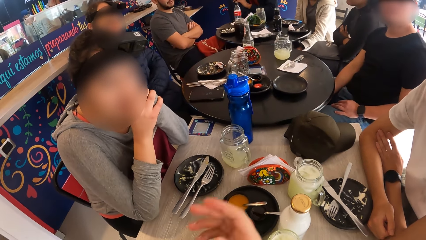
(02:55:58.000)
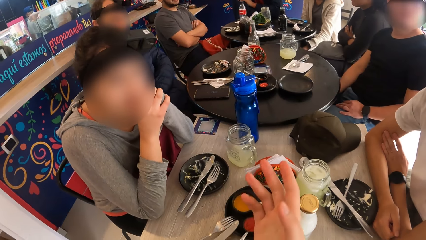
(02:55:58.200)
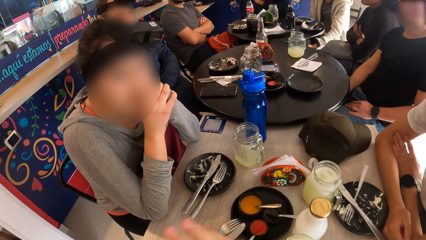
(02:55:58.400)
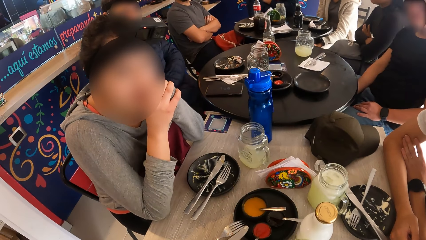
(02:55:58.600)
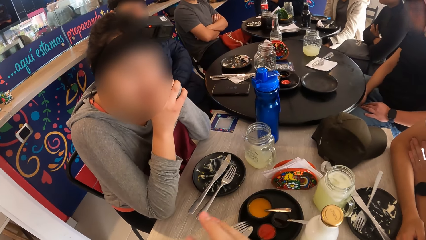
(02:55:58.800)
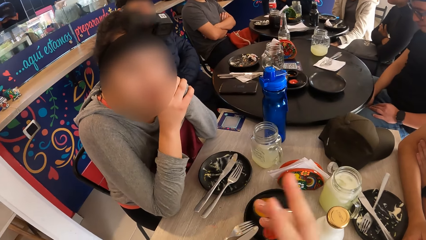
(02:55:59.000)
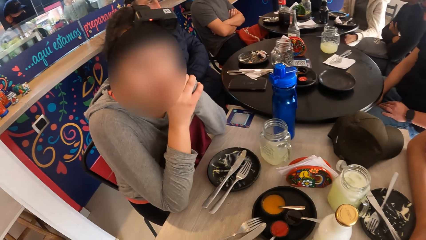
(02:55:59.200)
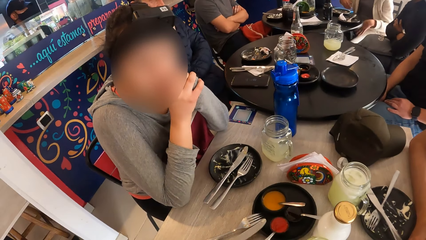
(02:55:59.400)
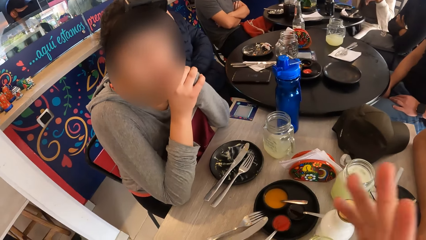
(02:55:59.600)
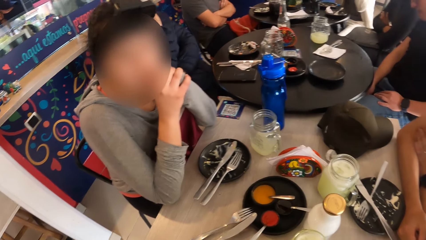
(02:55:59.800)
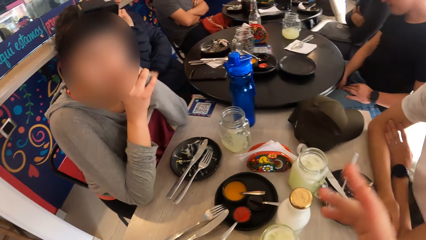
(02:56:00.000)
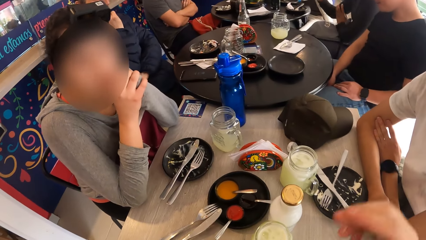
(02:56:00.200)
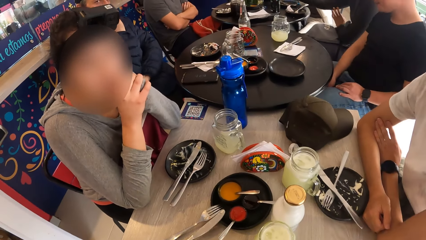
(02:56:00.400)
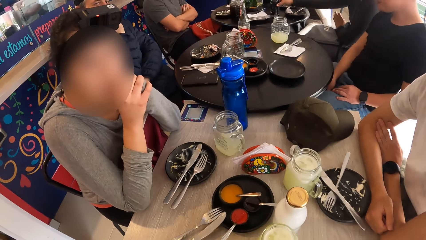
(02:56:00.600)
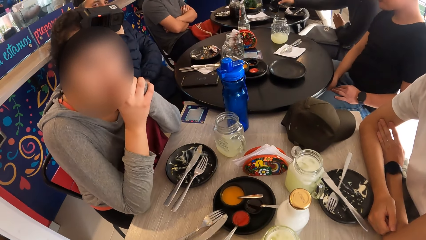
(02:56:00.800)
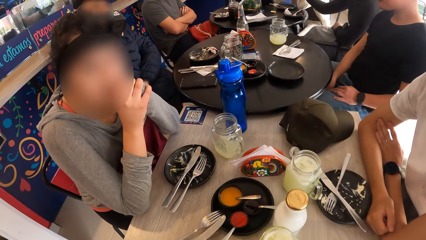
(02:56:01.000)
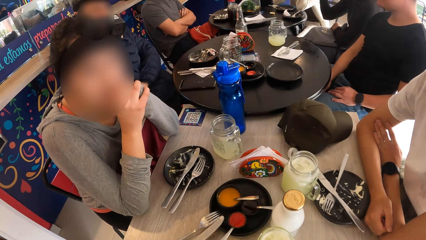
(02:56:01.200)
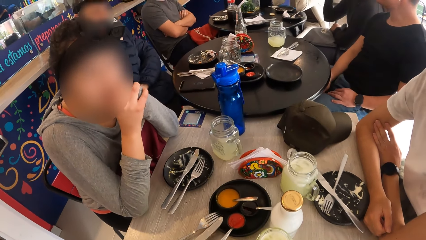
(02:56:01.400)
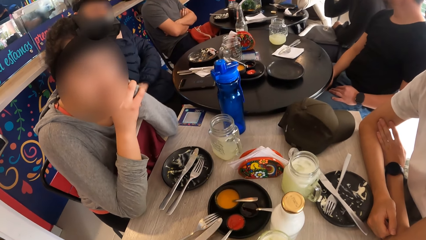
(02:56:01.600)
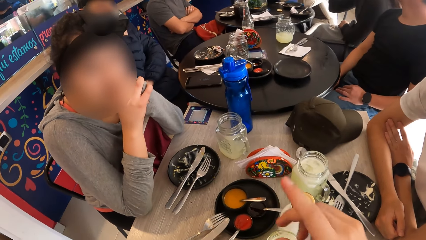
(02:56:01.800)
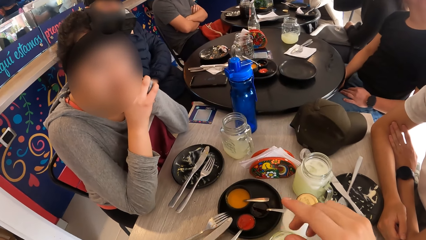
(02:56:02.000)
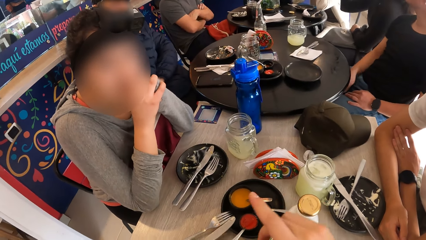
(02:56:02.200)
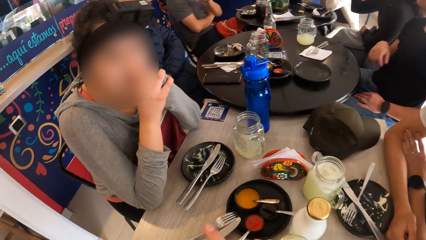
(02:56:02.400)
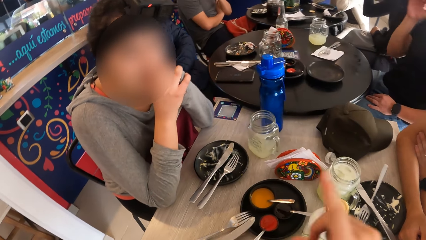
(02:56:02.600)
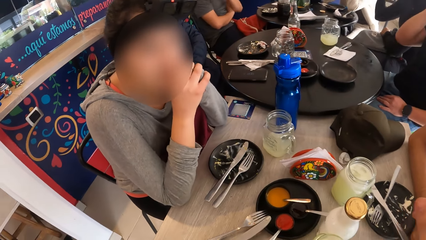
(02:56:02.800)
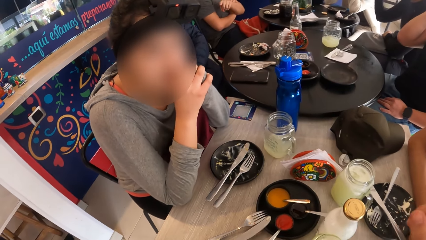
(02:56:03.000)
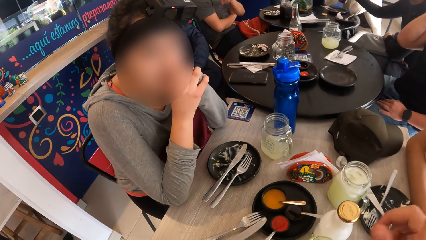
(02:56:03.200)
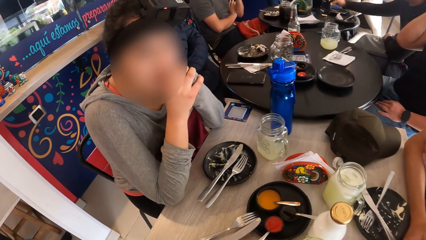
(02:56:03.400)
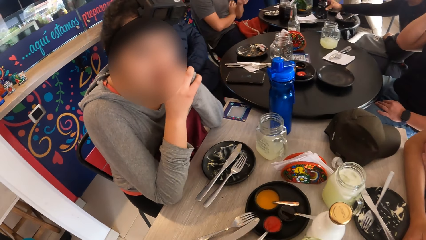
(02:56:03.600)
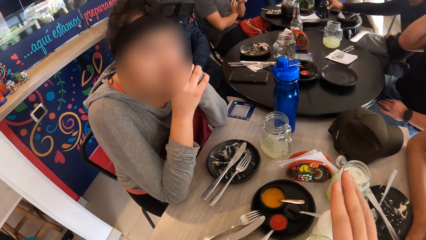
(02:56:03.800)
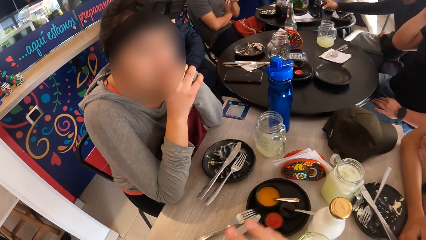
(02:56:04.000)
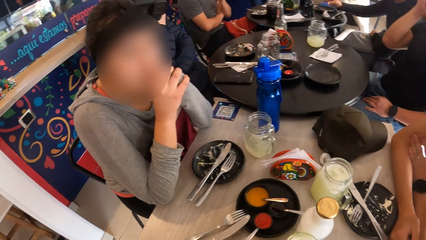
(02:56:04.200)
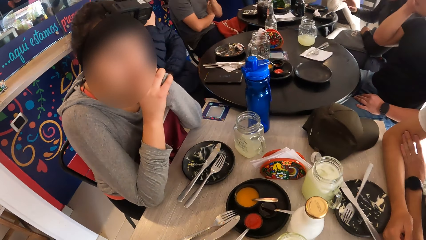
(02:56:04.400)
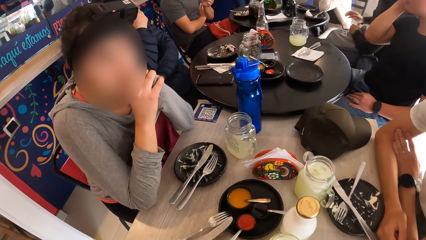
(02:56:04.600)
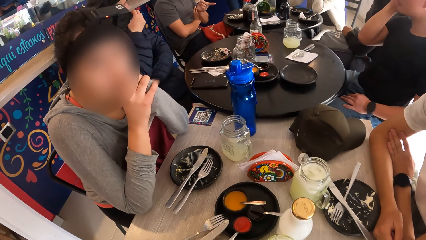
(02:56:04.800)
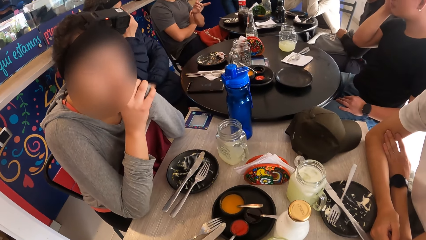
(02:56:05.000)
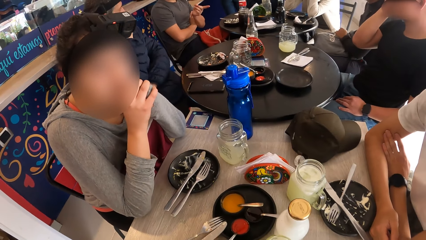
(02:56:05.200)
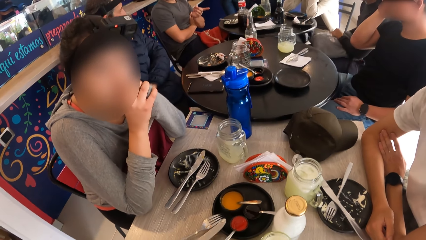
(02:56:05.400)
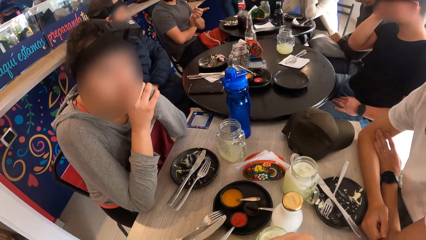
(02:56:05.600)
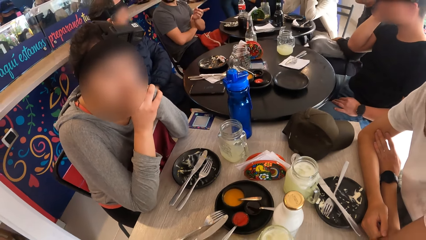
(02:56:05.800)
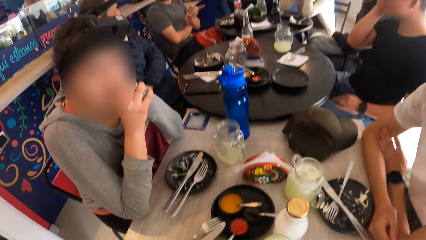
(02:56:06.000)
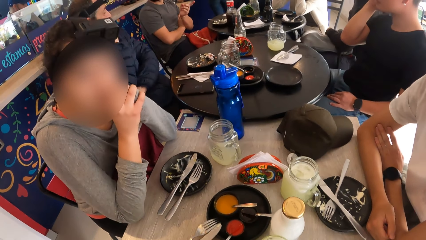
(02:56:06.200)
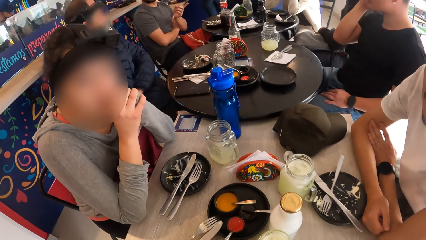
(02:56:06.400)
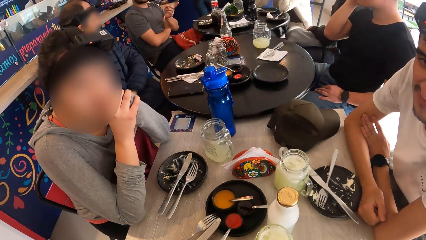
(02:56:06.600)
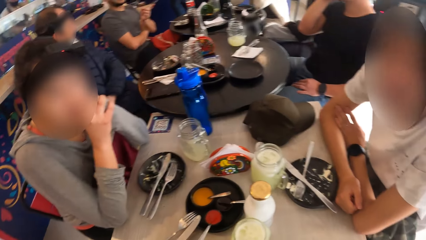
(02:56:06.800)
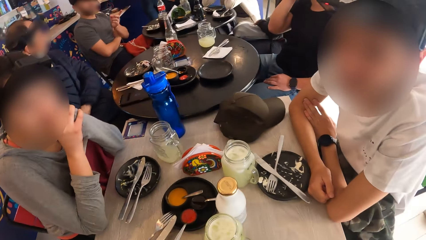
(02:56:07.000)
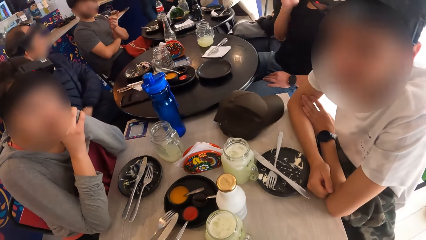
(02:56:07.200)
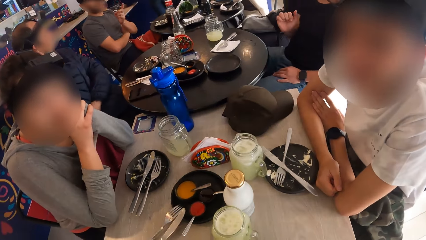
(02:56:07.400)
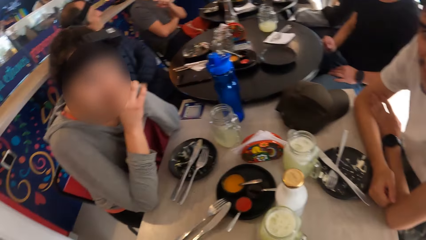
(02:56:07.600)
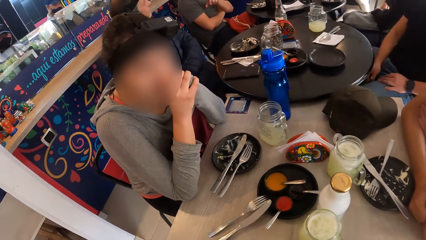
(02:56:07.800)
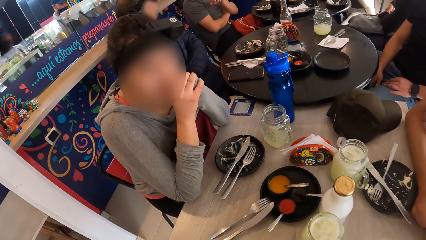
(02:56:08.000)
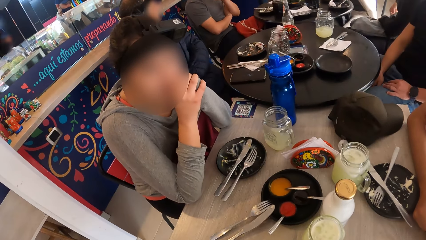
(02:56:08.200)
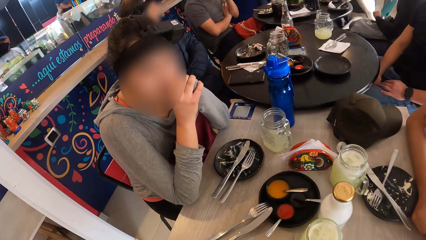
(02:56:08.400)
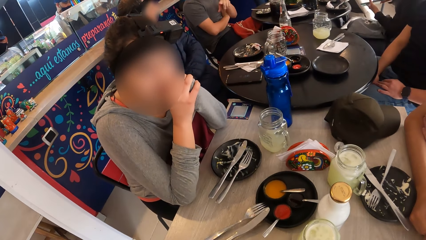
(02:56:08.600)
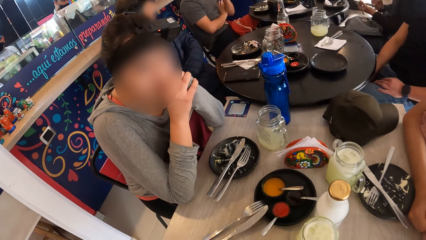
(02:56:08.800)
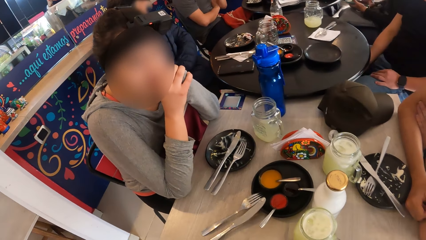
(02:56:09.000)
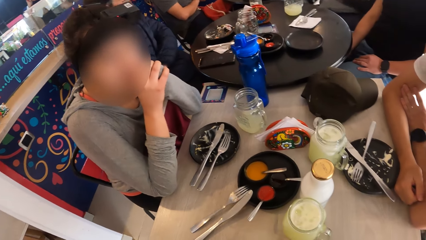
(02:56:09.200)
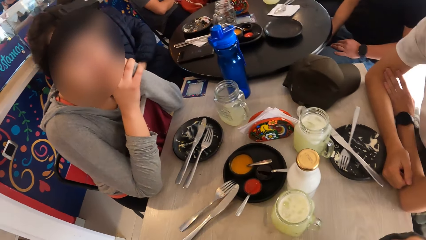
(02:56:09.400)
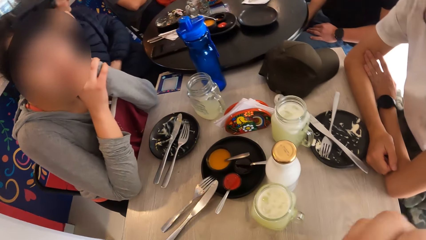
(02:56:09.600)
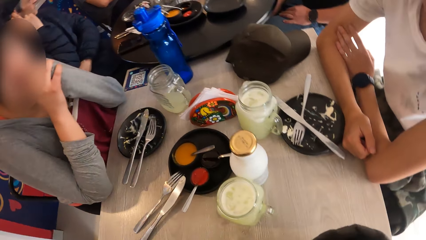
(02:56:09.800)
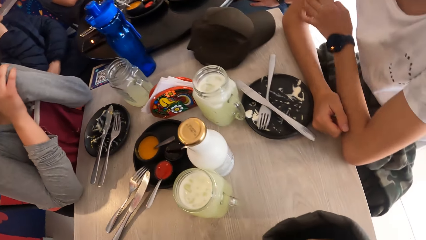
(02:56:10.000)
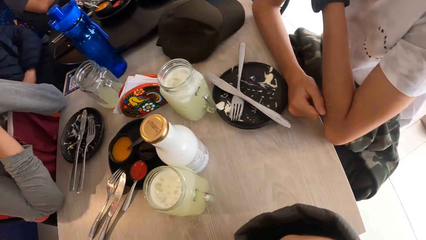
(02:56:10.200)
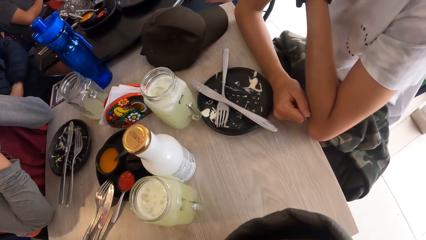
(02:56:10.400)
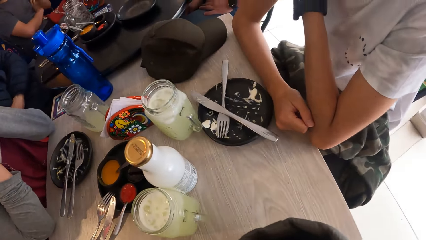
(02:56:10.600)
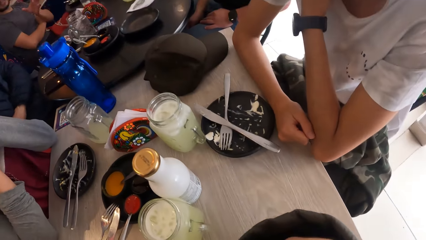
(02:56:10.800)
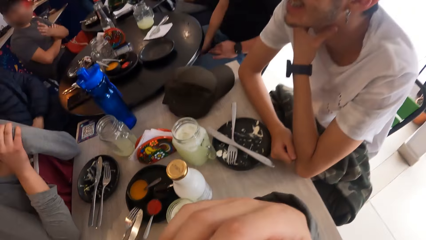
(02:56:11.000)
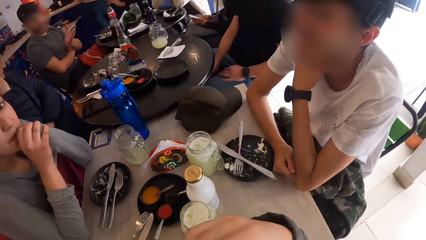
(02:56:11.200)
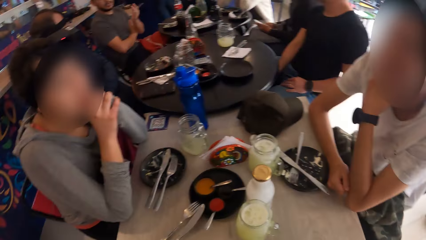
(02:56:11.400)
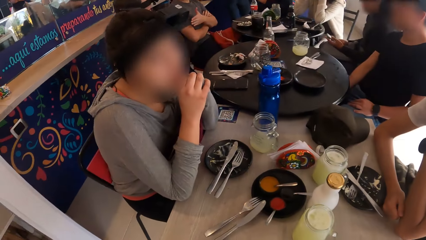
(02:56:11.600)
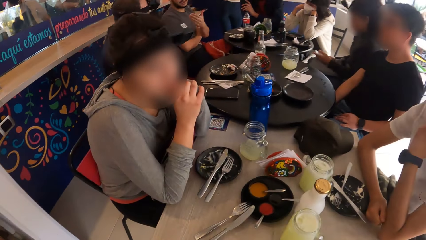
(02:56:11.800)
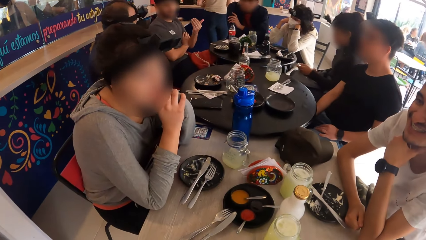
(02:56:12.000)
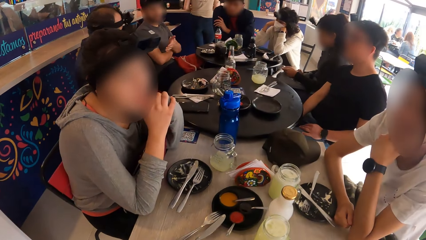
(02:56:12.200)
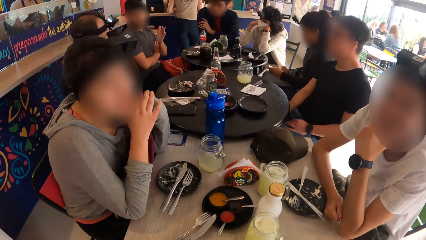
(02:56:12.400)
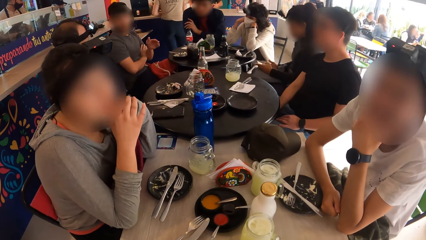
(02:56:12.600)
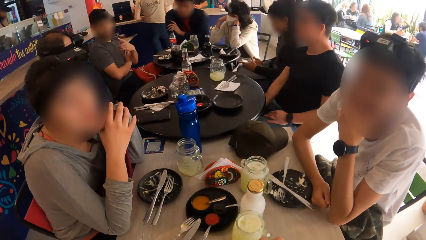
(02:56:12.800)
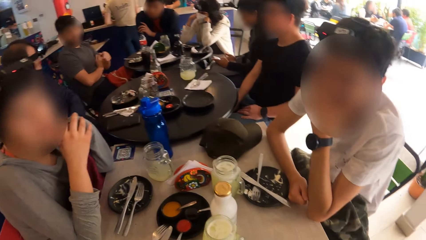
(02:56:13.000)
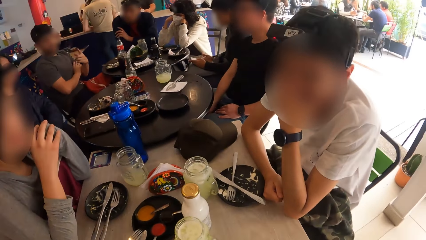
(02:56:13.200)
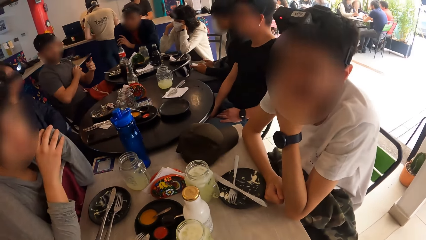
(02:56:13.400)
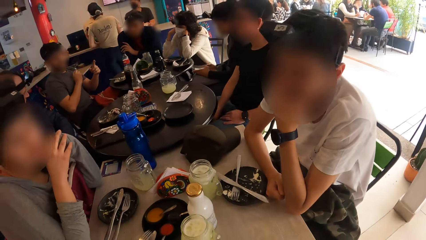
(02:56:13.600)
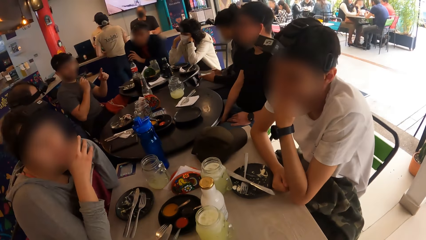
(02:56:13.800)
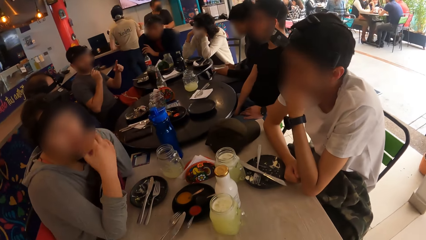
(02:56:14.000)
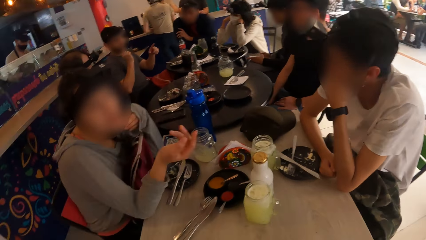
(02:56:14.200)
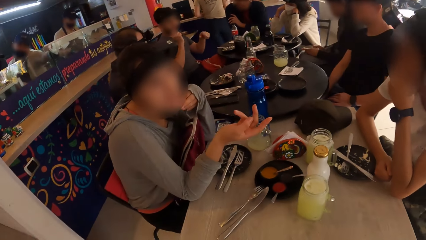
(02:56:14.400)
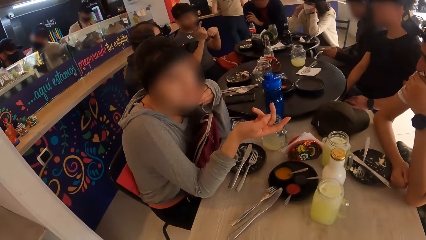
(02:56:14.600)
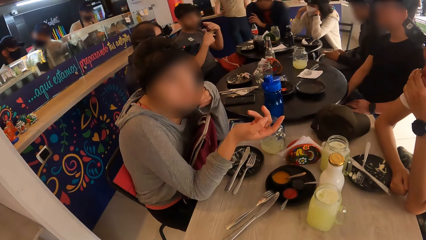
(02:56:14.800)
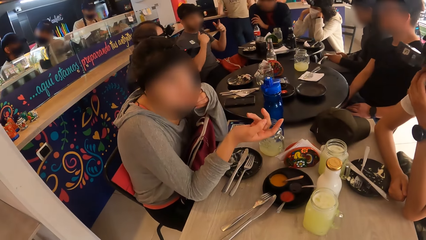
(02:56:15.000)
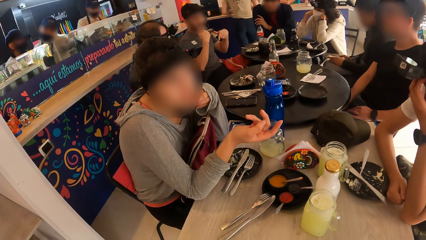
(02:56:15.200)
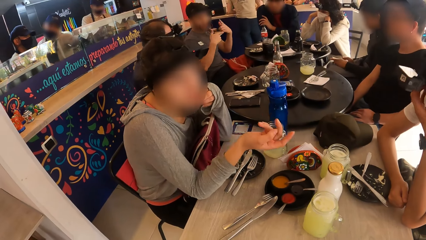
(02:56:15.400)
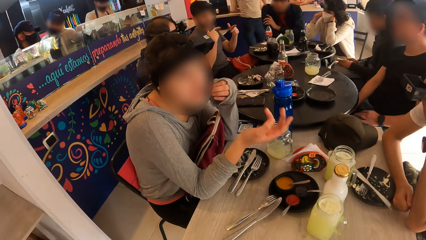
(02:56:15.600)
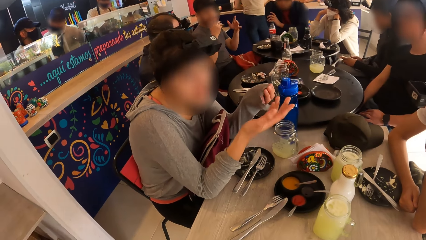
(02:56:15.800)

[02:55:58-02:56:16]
A woman picks up a bottle on a table with her right hand and drinks from the bottle in her right hand. A man touches his face with his right hand. The woman drops the bottle in her right hand on the table. The camera wearer touches his face with his right hand. The woman brings out a cellphone from her pocket with her right hand and passes the cellphone in her right hand to her left hand. The camera wearer touches his face with his right hand. Another man touches his neck with his left hand. The woman operates the cellphone with her right hand. The other man touches his face with his left hand.
